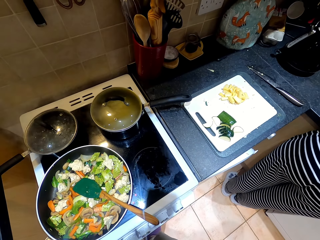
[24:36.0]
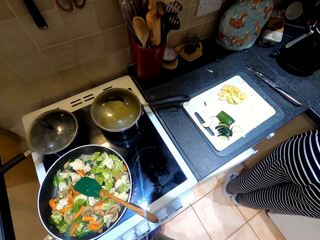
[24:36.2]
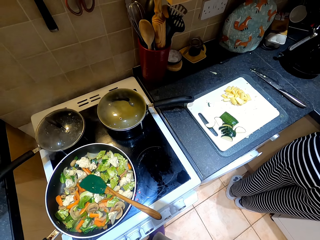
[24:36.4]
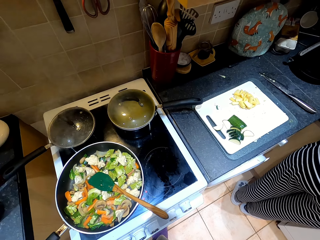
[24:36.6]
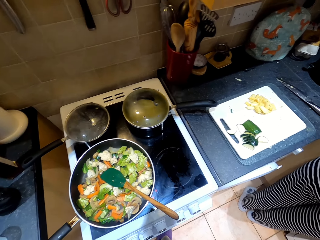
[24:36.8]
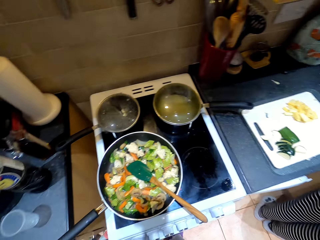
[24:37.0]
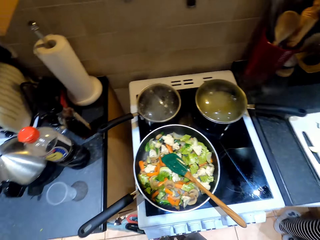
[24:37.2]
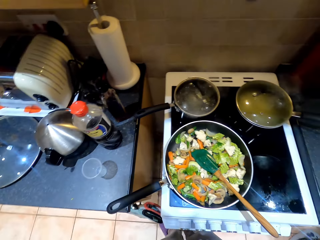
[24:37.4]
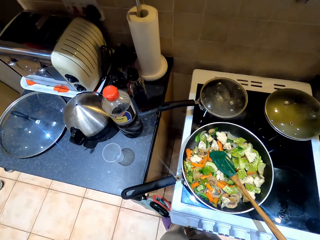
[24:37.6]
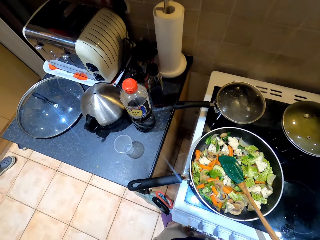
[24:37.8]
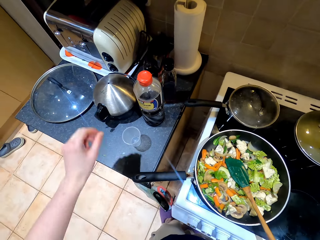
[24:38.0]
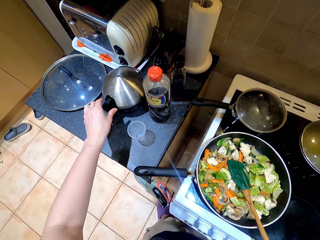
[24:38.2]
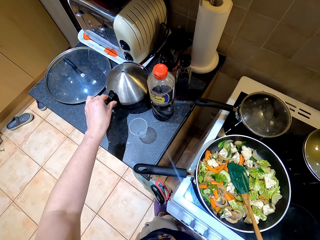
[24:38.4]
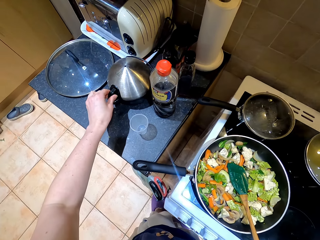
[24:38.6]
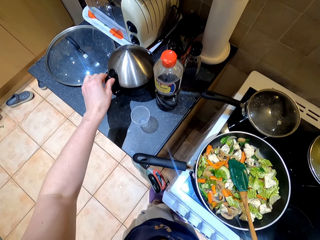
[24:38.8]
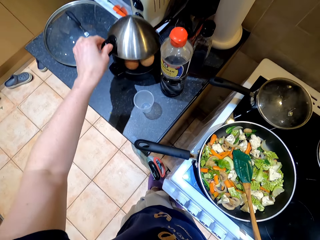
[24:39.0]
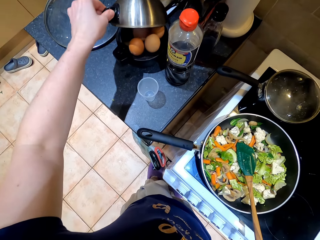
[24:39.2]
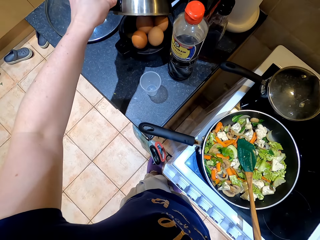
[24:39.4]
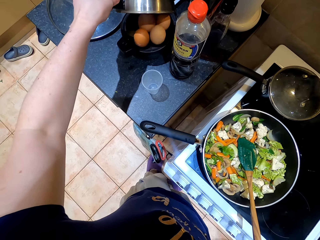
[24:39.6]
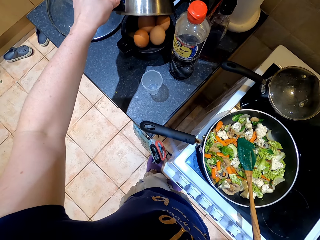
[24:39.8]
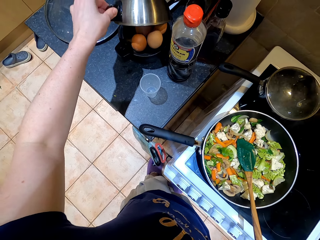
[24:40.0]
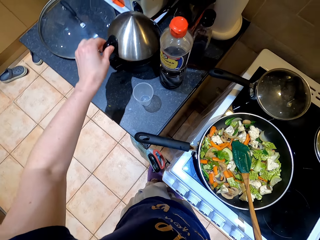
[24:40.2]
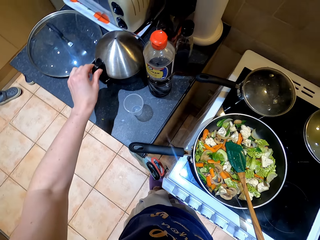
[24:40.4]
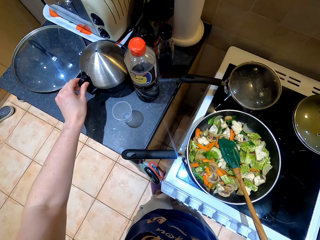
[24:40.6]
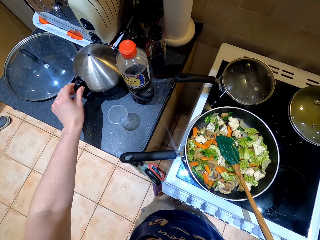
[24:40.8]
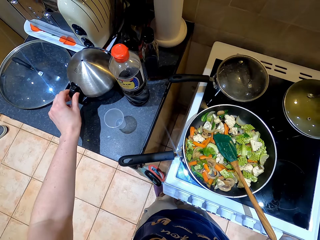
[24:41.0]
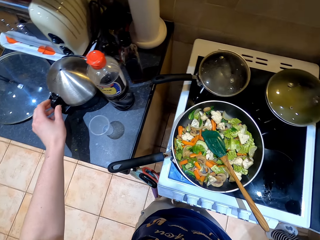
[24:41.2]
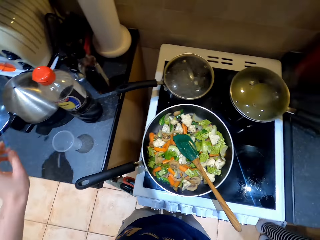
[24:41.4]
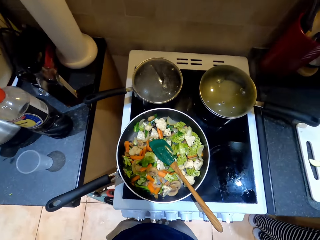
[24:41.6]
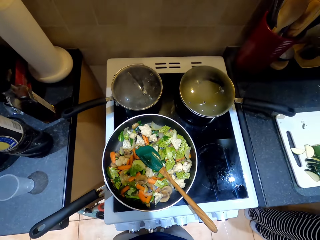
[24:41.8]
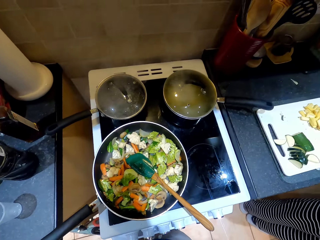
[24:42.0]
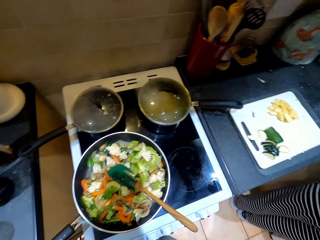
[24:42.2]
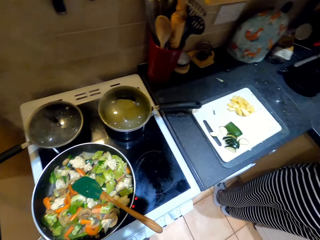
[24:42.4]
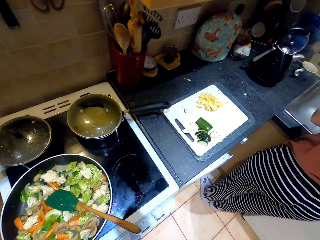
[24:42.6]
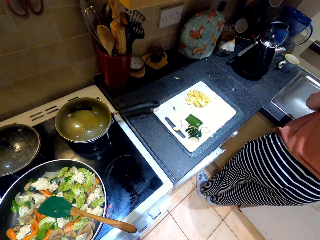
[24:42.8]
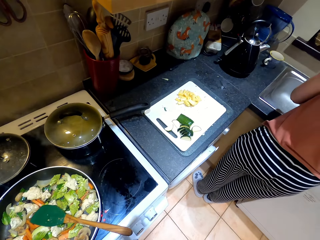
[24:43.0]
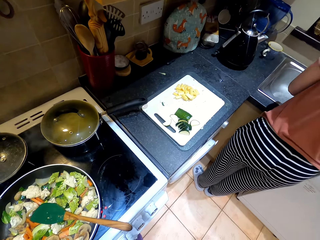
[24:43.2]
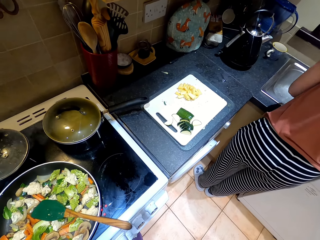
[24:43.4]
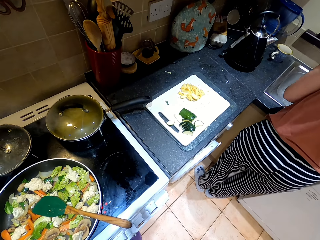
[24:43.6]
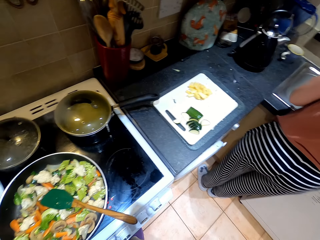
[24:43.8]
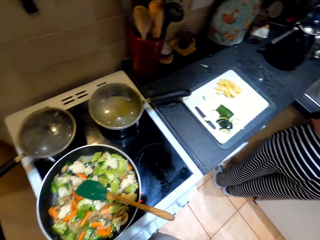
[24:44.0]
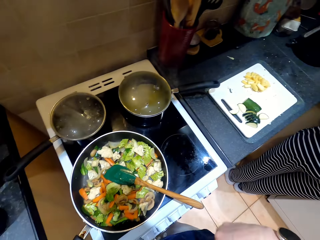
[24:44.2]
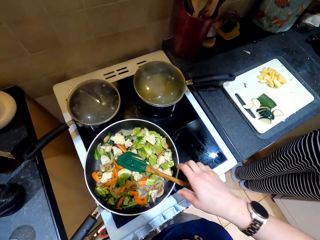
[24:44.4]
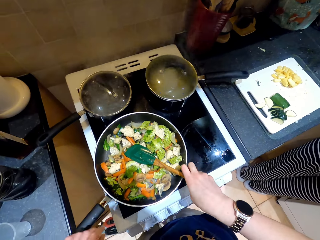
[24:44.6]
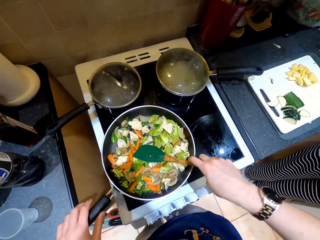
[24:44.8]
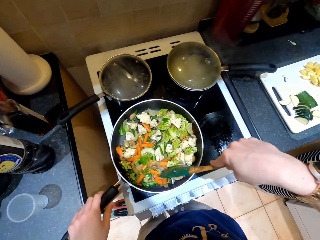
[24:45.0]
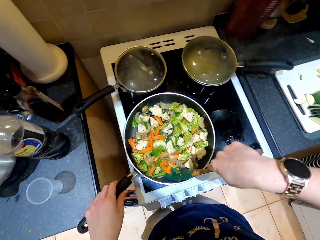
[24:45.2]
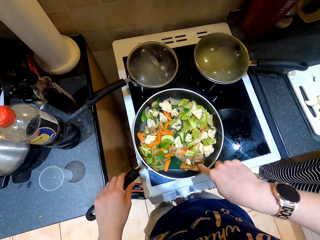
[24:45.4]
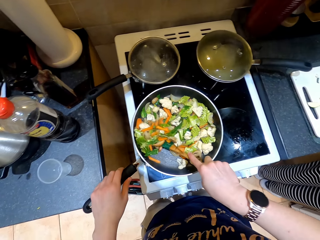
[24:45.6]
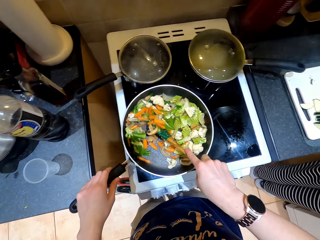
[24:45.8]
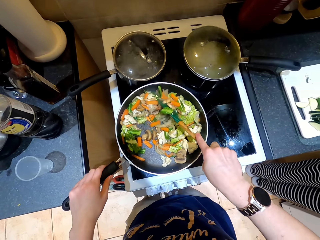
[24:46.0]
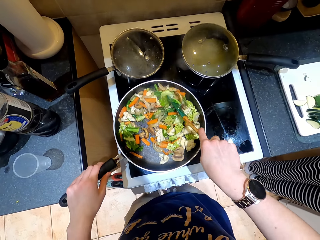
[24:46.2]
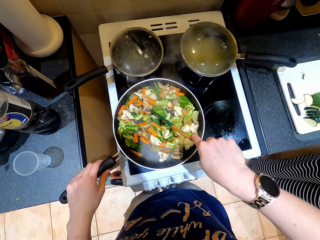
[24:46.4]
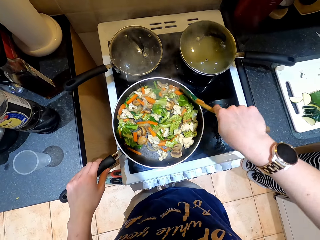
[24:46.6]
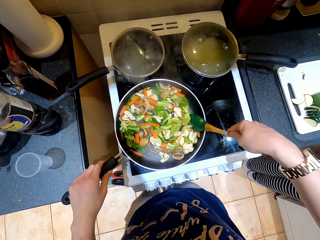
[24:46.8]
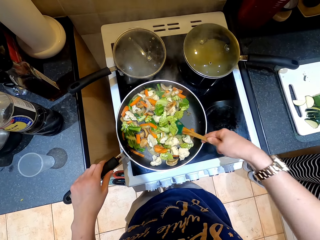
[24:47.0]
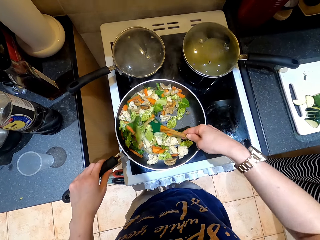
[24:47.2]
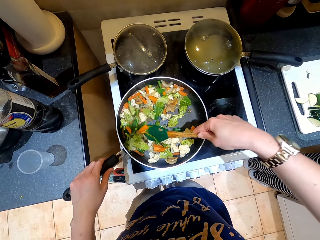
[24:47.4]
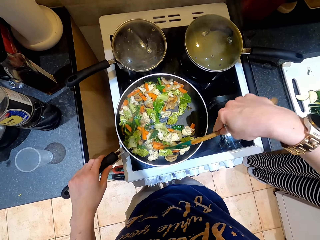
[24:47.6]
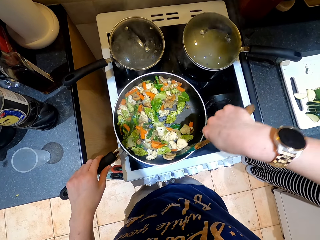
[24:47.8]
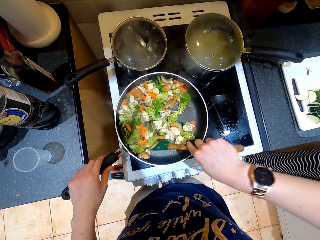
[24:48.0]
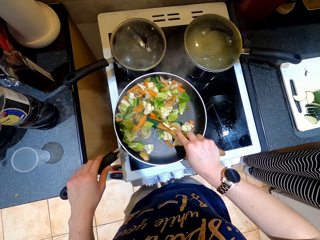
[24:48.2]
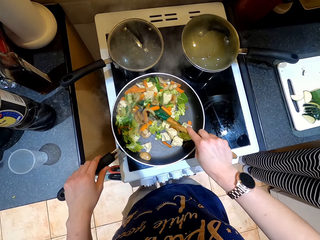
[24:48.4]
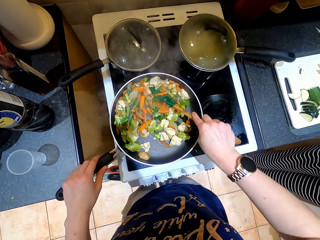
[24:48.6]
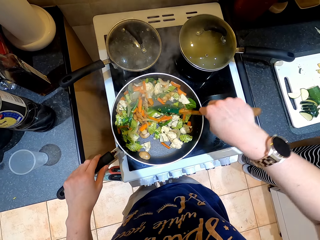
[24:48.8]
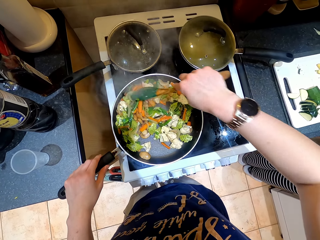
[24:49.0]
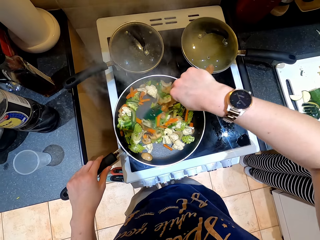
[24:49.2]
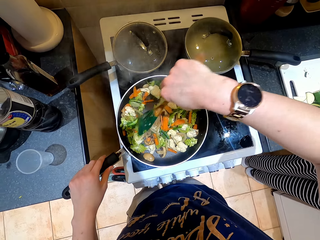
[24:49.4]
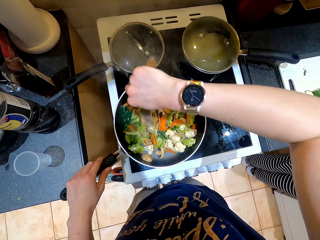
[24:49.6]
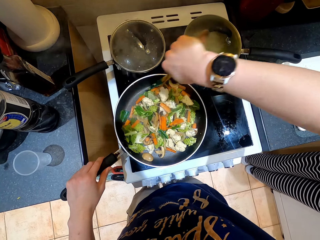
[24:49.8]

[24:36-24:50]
The camera wearer looks around. They open the cooking pot, cover the cooking pot, and walk in the room. They hold a cooking spoon. They hold a pan and stir the vegetables.

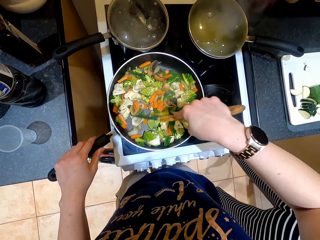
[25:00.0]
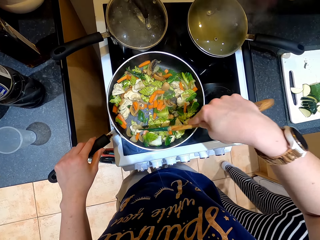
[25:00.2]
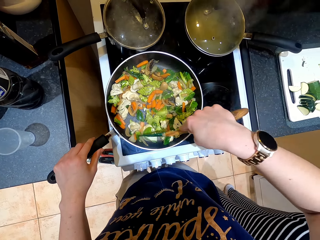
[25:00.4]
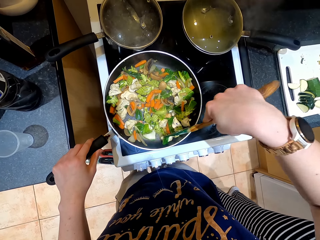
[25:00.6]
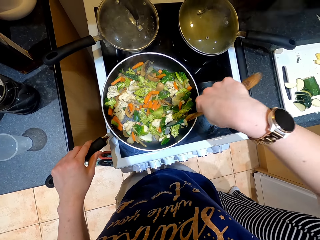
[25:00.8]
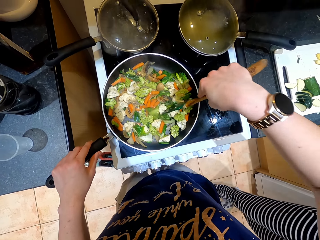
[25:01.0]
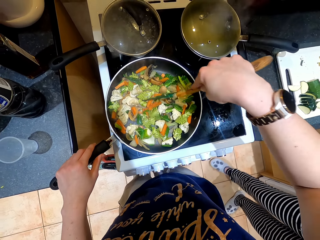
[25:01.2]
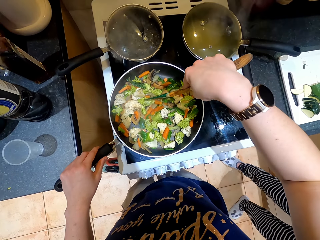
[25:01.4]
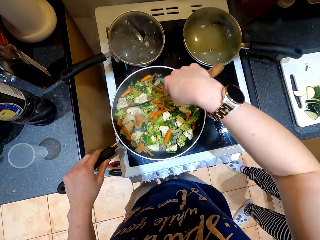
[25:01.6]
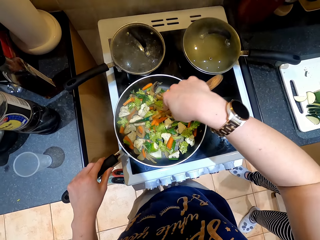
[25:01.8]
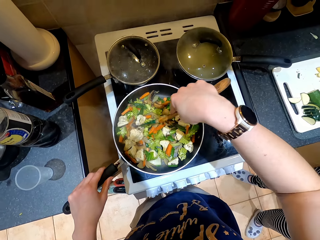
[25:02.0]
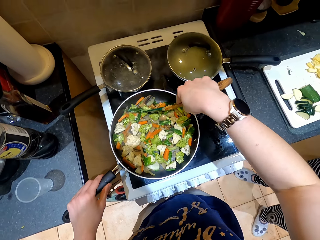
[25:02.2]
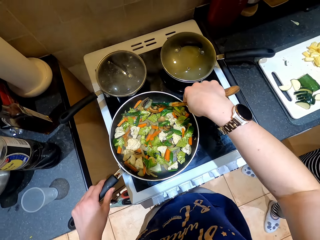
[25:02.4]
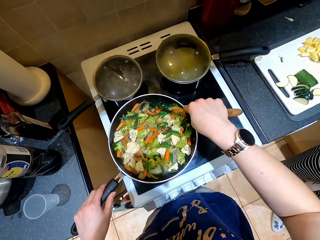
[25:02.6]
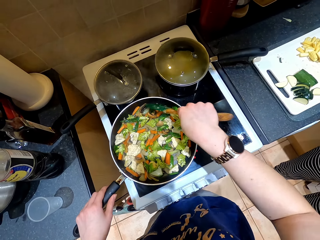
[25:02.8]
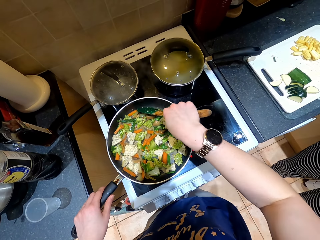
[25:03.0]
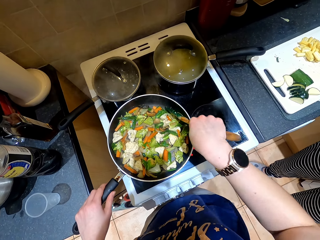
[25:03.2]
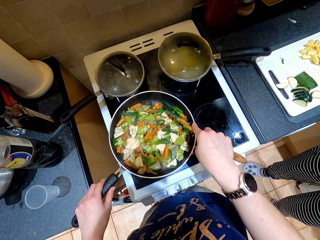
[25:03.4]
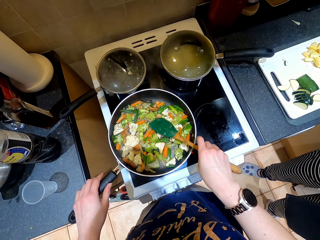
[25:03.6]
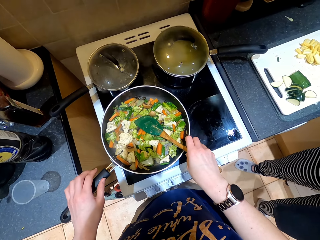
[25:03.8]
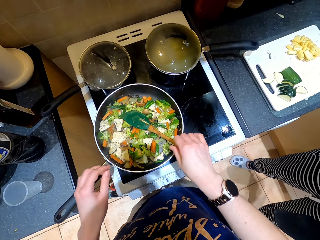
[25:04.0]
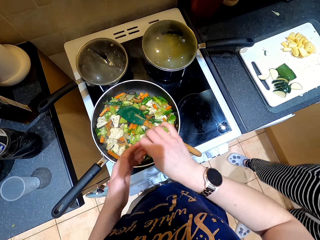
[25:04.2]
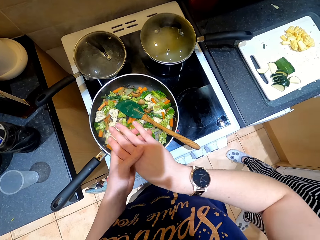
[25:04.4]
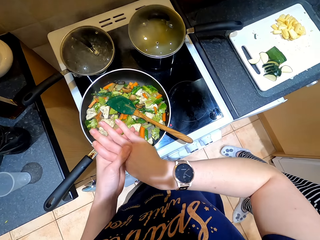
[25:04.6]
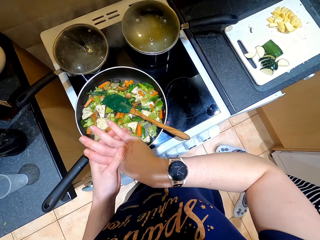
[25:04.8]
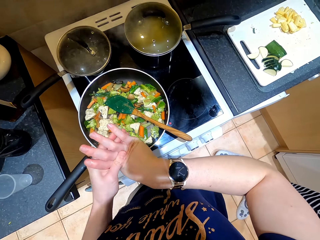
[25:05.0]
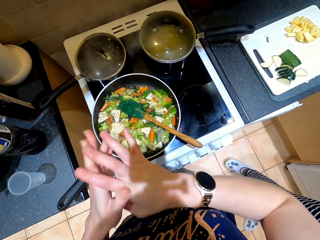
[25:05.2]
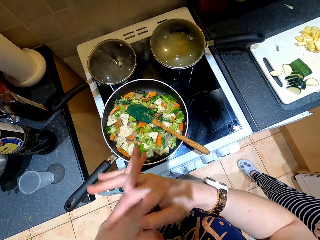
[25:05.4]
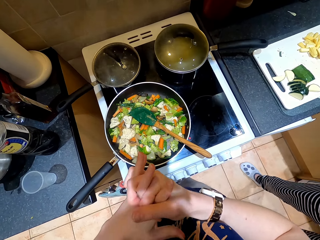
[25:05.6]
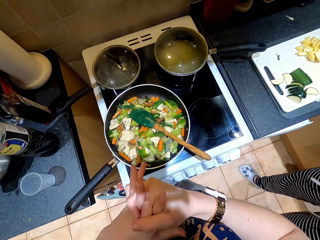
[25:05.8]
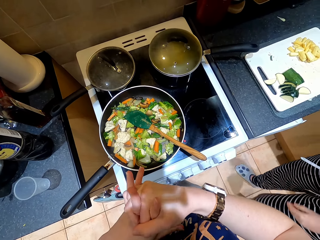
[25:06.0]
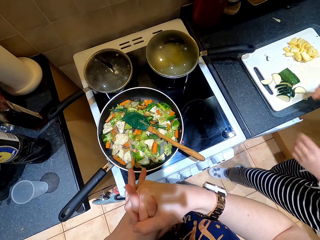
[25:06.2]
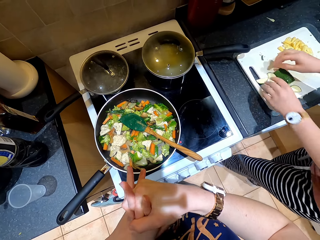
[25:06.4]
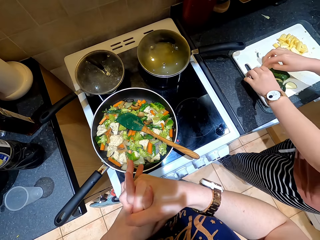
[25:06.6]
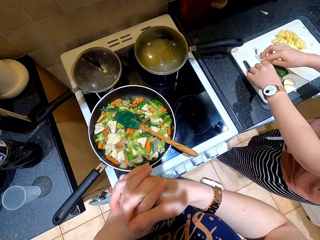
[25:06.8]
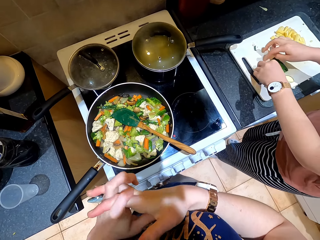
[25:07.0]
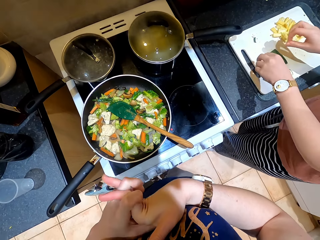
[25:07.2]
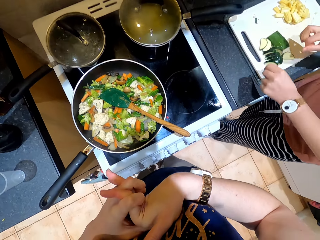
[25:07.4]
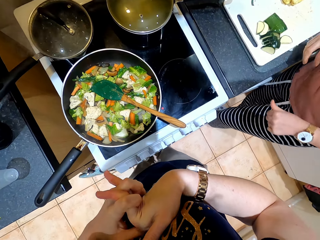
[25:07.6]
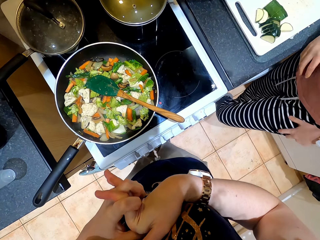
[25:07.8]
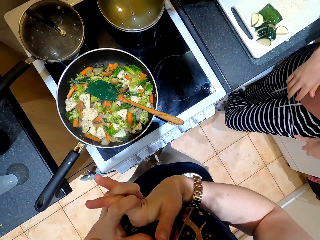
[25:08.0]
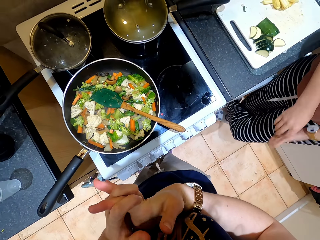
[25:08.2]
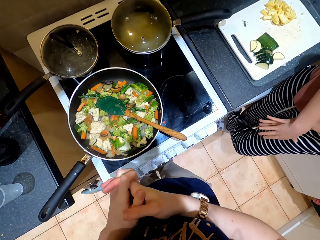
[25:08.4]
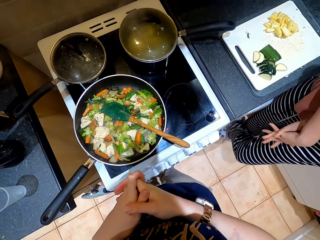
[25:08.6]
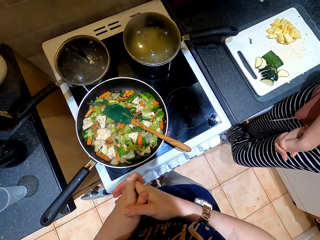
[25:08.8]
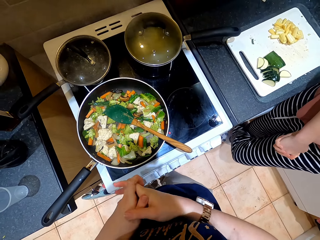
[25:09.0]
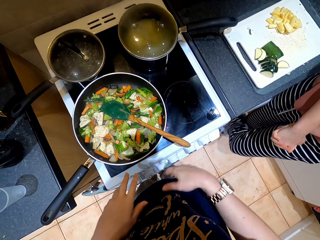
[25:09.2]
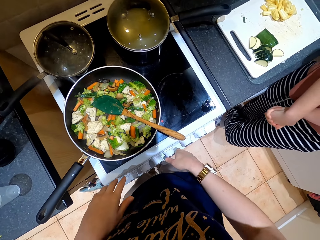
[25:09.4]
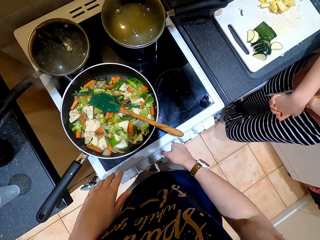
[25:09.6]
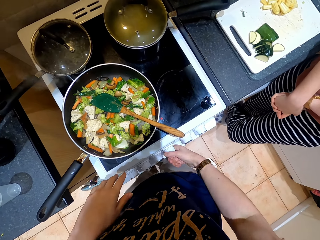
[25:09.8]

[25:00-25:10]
A lady moves around. The camera wearer removes a hand from a cooking spoon. She removes a hand from a pan. She holds the other hand. She looks at her hands. She crosses fingers and squeezes fingers. The lady touches vegetables. The camera wearer stretches her hands. The lady crosses fingers and squeezes fingers.
